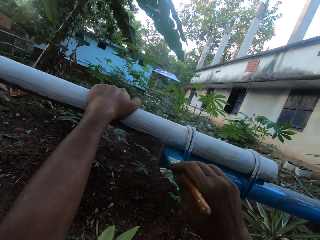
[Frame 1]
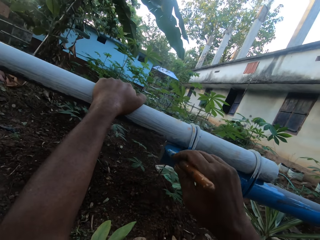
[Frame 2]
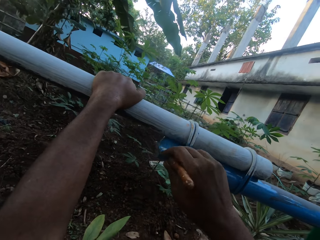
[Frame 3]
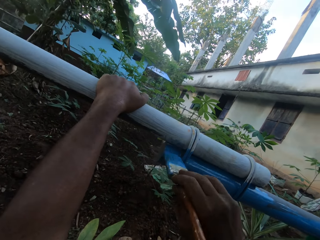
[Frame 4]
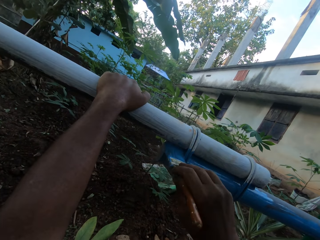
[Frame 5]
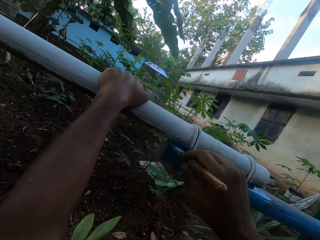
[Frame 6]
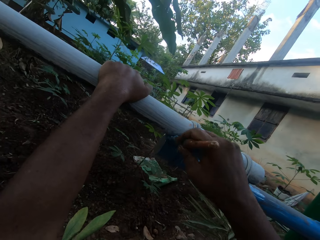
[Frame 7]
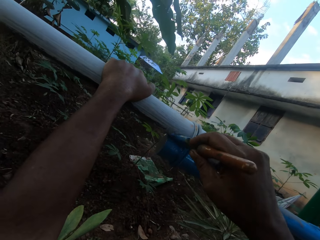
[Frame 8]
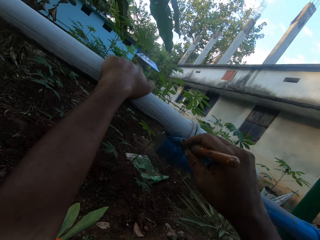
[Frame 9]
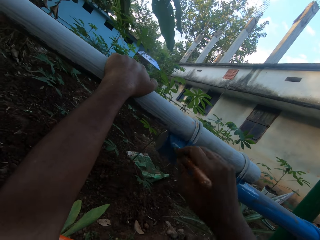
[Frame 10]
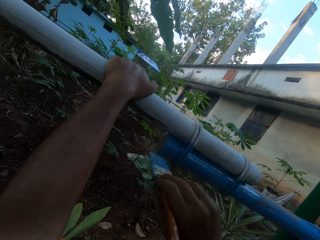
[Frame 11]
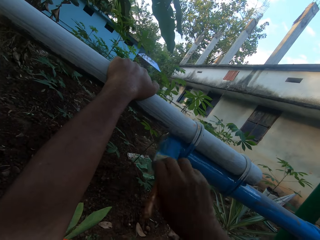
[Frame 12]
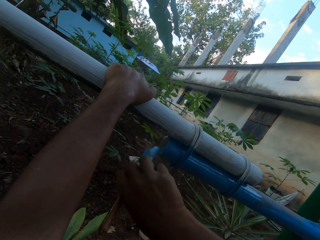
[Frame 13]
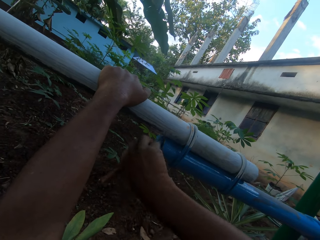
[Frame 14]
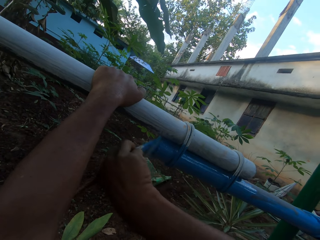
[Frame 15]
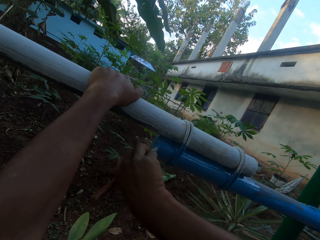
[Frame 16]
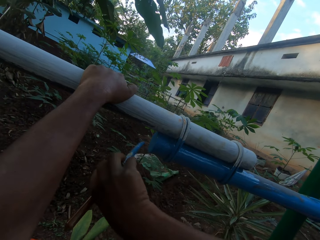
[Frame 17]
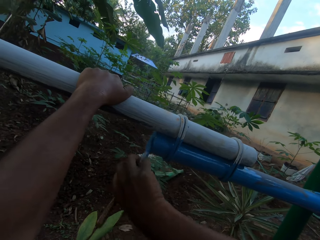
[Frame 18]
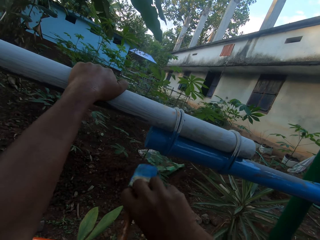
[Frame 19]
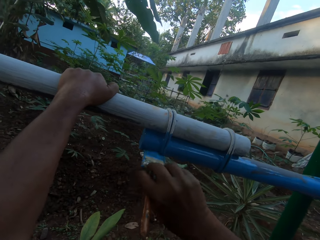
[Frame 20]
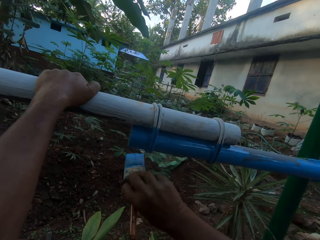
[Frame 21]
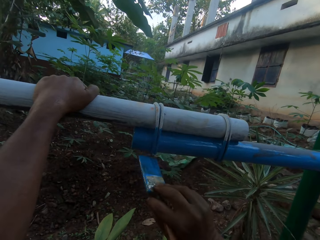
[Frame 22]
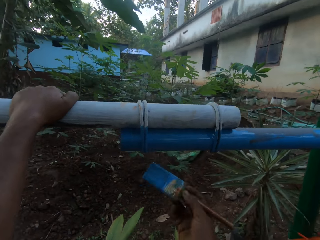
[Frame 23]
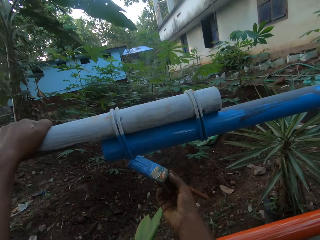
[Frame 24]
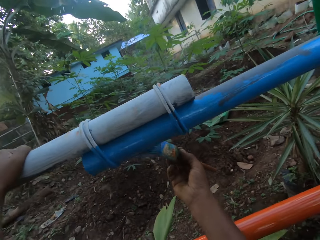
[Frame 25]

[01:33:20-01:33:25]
The camera wearer paints the metal rail.

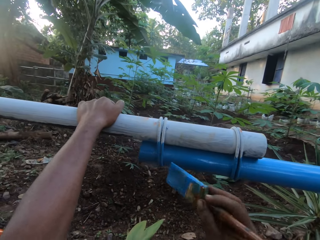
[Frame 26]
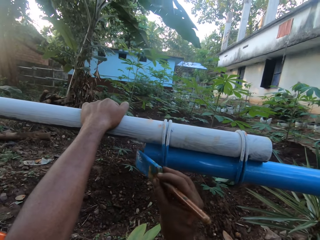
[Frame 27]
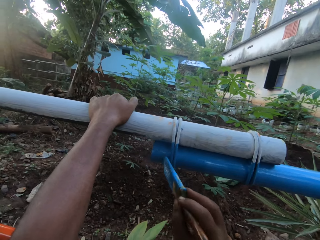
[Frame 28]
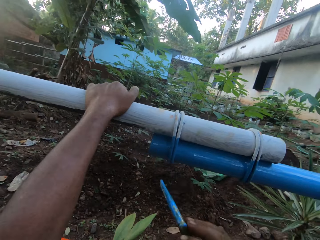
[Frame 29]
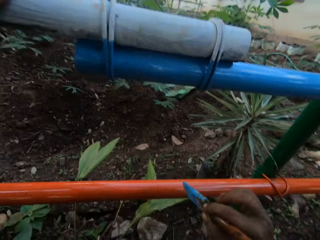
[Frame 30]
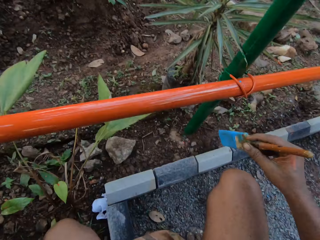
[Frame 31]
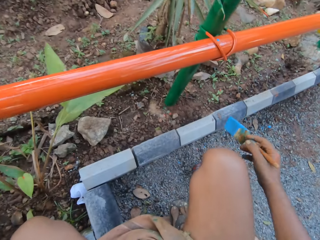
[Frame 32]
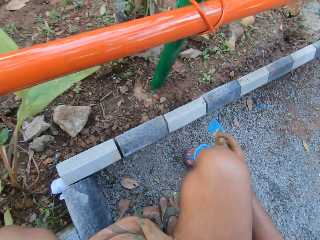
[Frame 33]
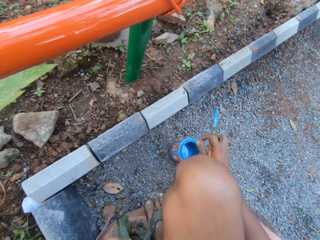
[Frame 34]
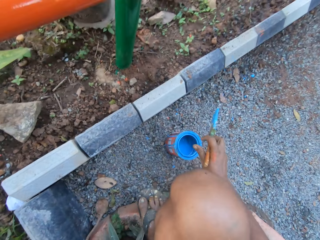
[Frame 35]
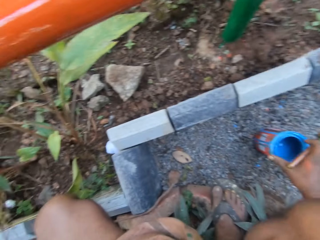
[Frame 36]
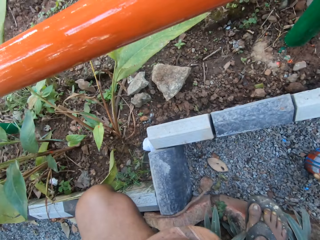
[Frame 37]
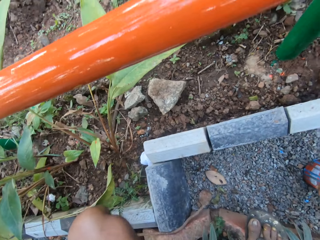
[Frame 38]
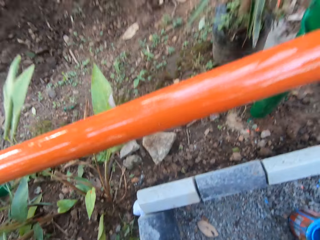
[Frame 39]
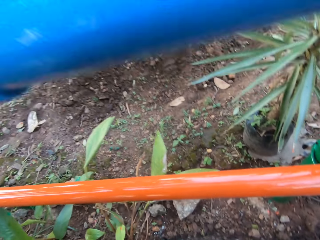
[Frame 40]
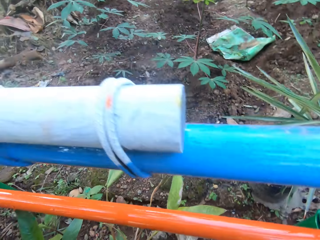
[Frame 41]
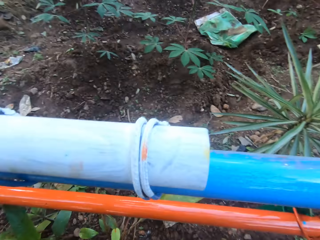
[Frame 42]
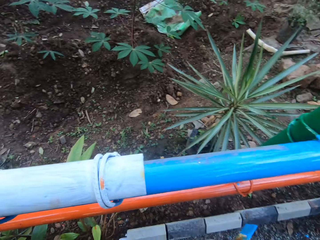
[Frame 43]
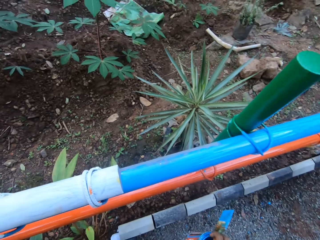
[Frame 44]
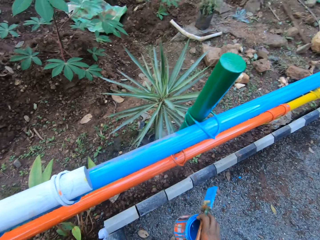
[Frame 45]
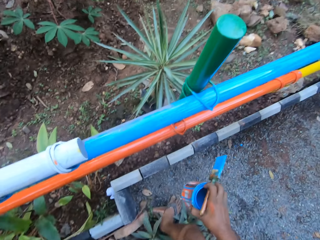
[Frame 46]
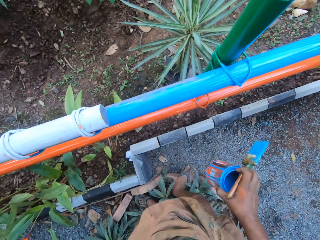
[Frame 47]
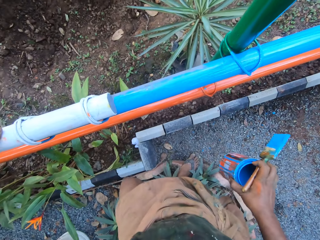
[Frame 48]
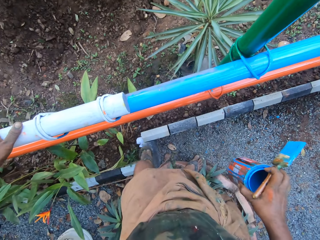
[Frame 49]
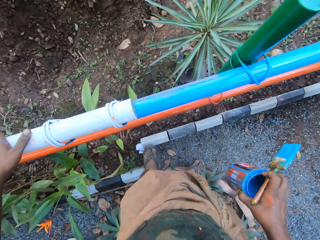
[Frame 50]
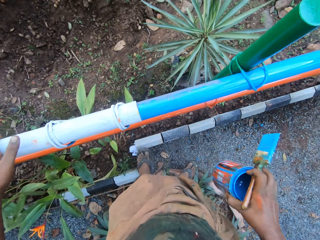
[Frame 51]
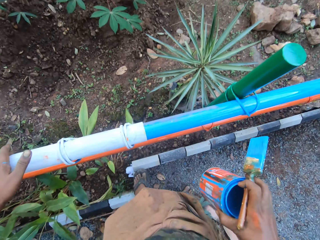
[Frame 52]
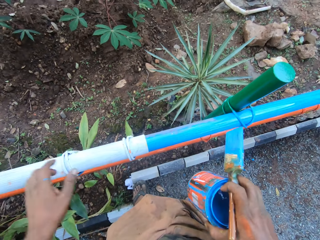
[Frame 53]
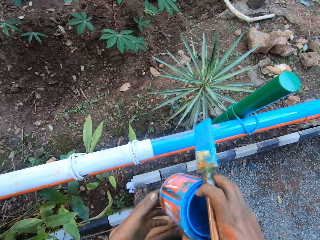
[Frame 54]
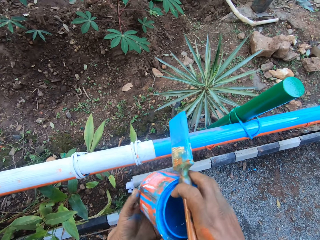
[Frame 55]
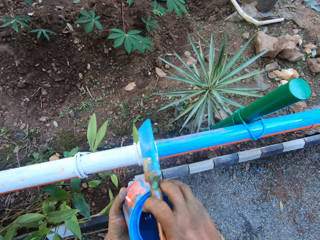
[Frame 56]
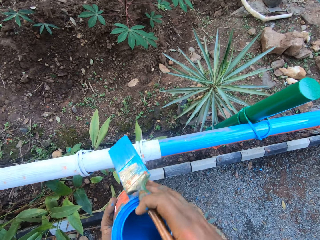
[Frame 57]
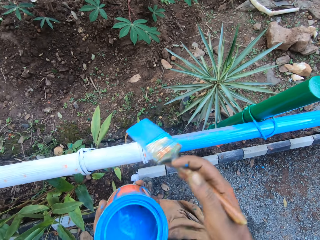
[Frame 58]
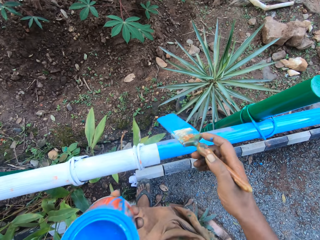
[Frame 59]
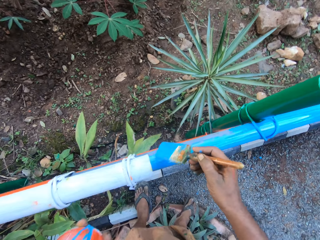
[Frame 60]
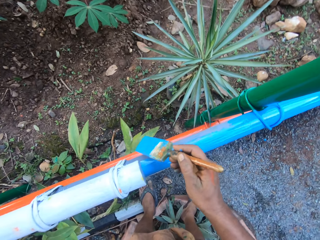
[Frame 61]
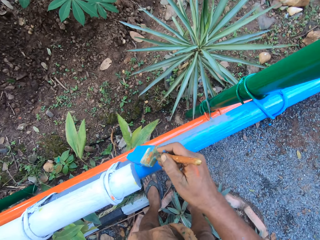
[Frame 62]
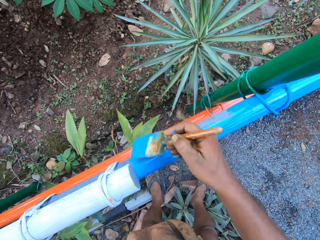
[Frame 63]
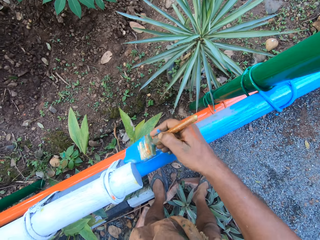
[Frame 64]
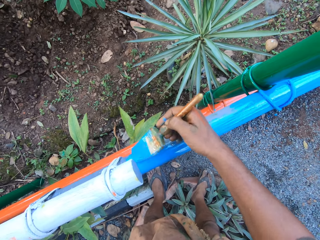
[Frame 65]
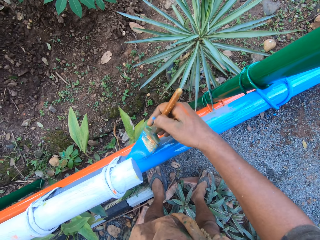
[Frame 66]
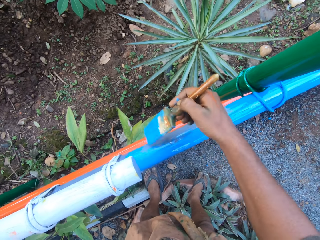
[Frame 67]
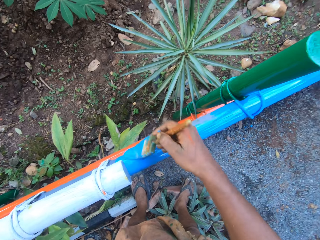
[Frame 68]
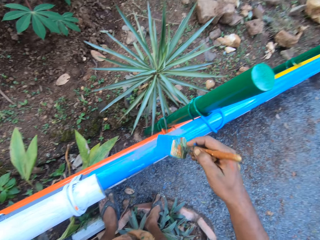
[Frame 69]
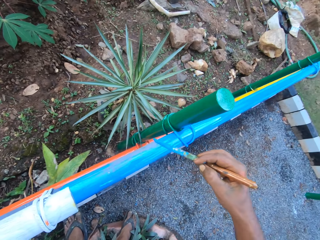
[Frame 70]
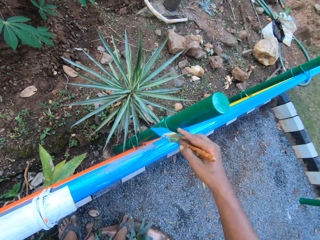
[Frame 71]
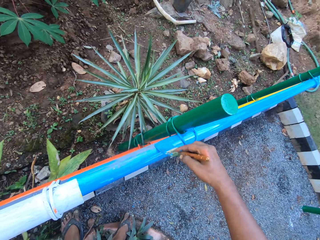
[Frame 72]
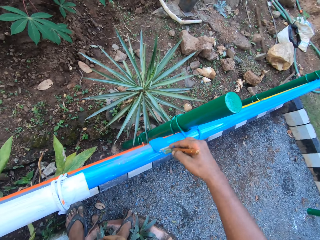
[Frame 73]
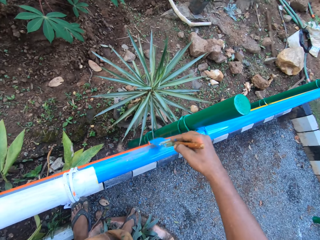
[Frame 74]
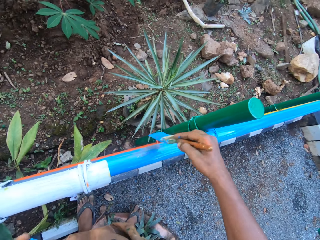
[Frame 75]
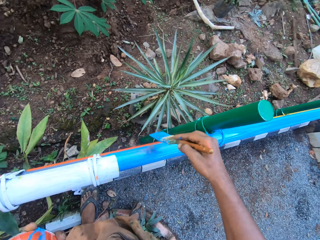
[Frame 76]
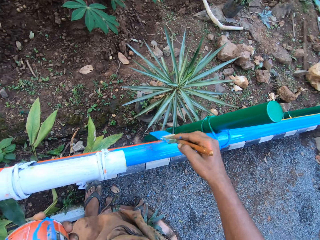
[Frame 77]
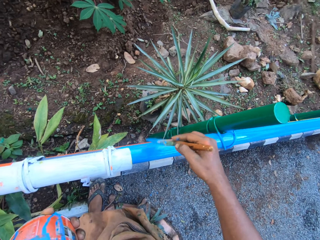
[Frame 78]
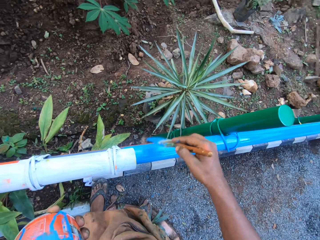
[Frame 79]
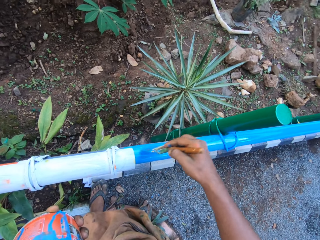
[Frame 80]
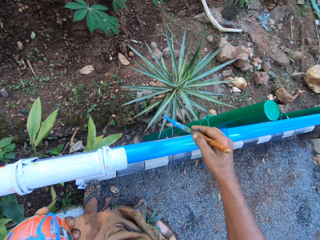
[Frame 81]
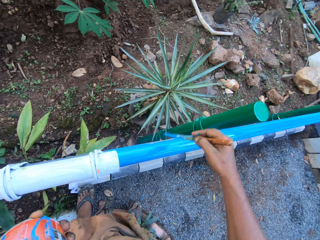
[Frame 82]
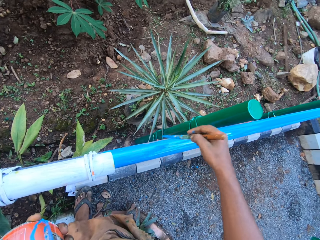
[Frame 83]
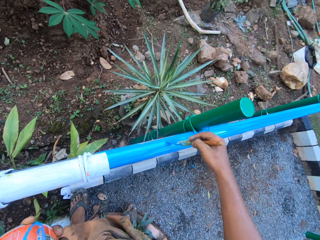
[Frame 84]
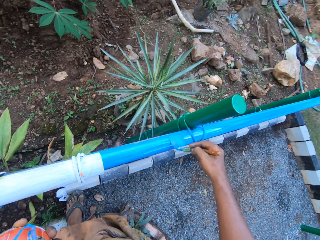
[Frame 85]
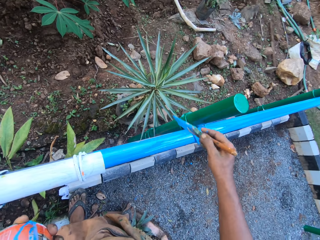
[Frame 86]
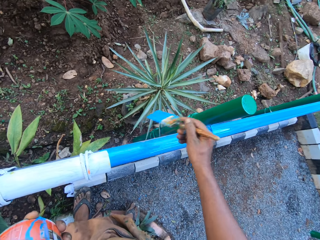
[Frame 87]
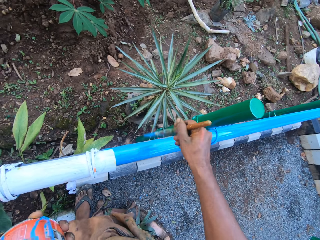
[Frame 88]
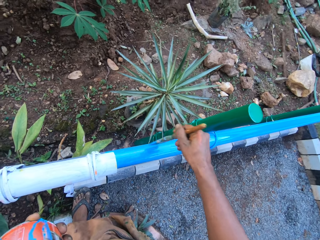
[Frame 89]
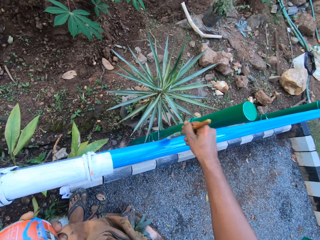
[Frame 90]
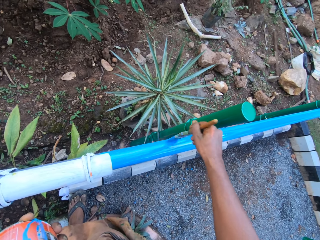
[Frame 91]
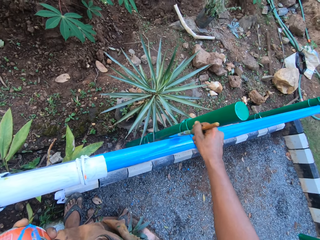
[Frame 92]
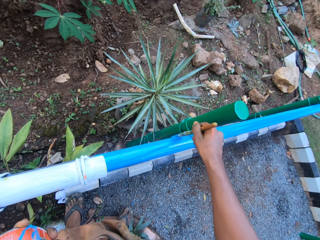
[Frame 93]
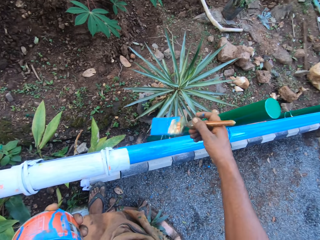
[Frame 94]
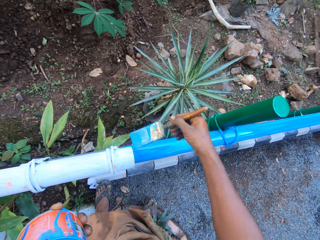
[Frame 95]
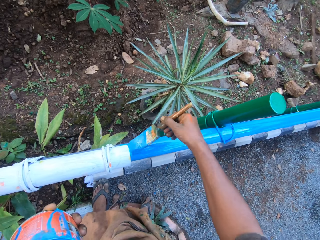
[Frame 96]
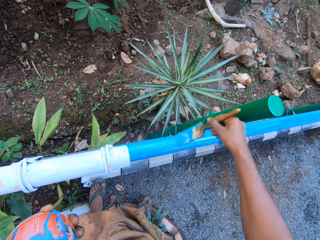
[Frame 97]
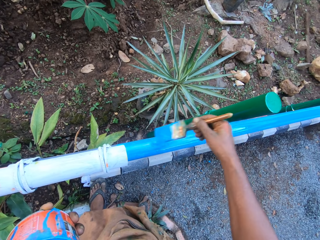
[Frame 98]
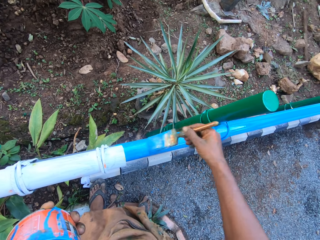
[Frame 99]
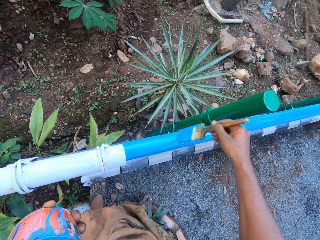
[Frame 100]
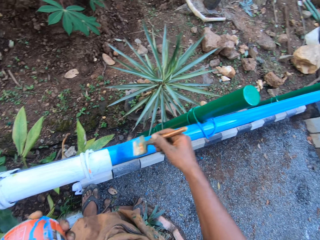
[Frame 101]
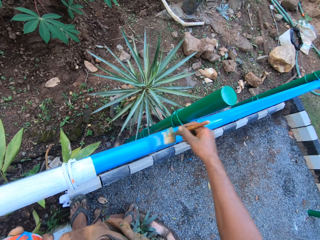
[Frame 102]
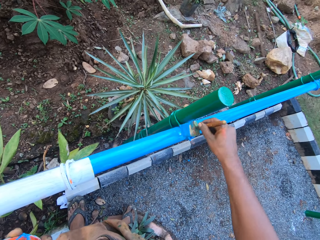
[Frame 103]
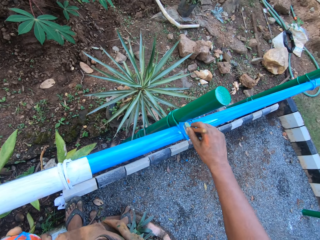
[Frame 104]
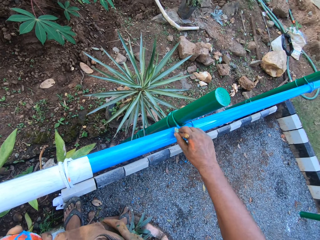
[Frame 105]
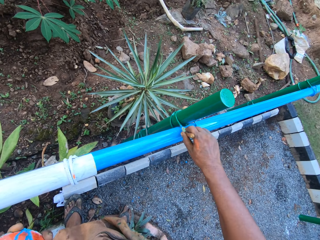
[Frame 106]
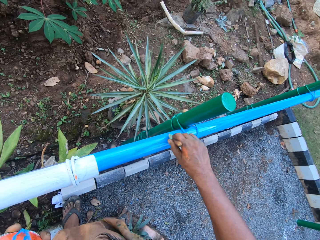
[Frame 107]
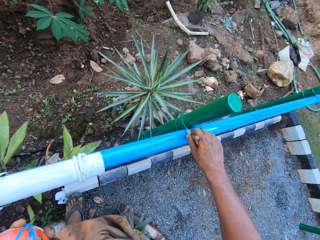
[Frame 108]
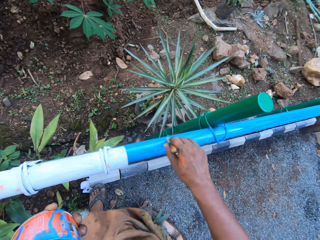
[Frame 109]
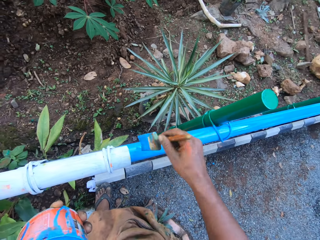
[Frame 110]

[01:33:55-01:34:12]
The camera wearer picks up the paint can. They hold the paint can on the left hand. They paint the metal rail.
